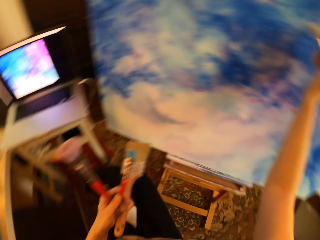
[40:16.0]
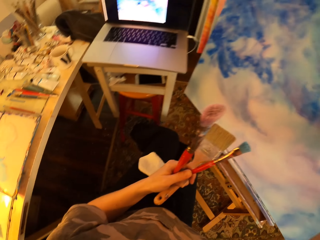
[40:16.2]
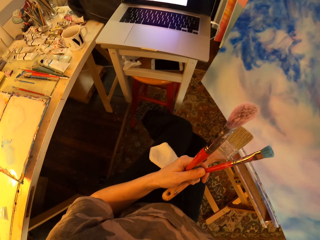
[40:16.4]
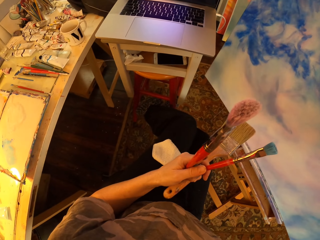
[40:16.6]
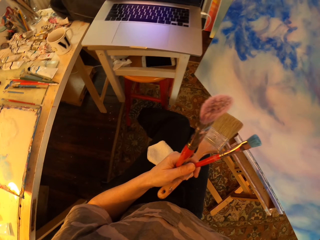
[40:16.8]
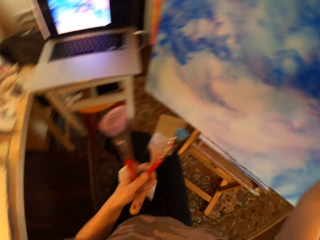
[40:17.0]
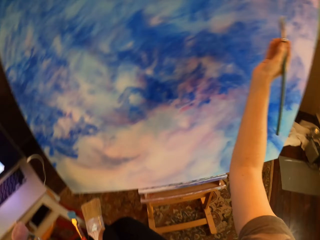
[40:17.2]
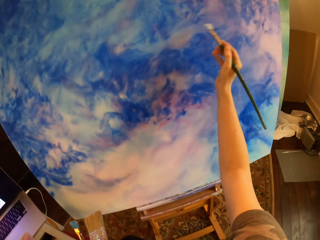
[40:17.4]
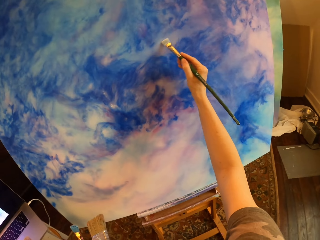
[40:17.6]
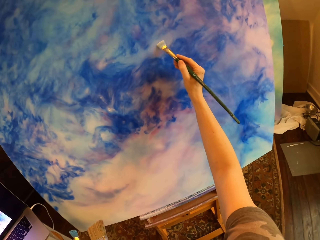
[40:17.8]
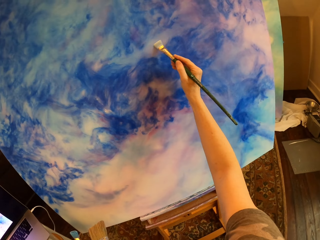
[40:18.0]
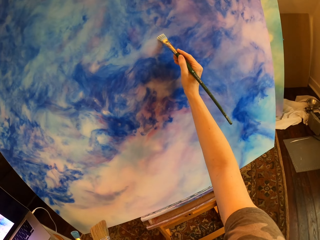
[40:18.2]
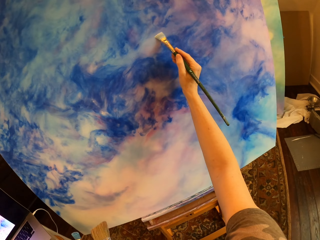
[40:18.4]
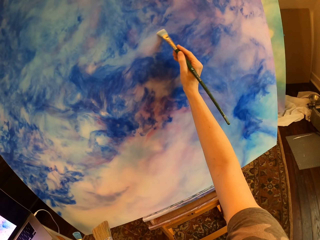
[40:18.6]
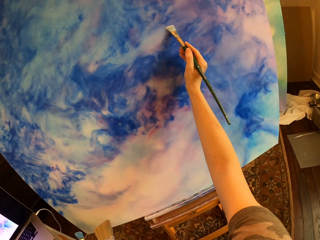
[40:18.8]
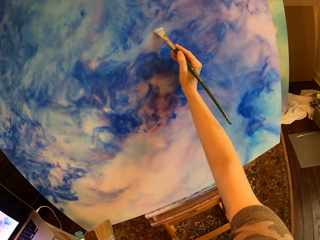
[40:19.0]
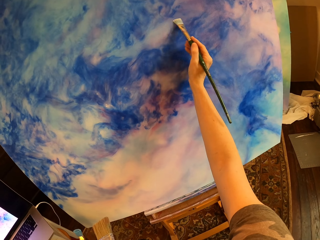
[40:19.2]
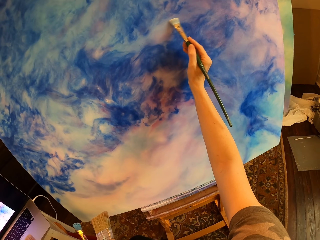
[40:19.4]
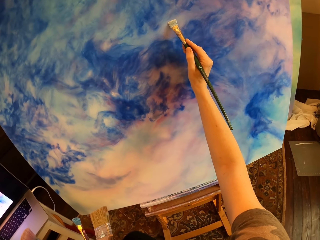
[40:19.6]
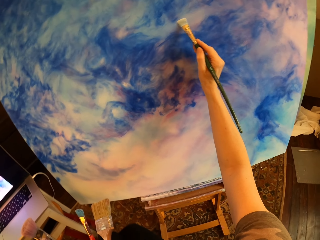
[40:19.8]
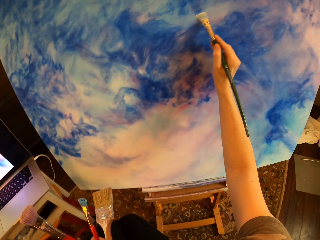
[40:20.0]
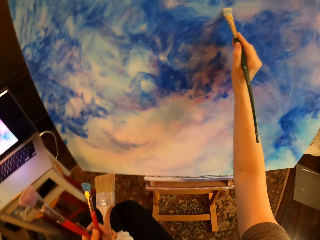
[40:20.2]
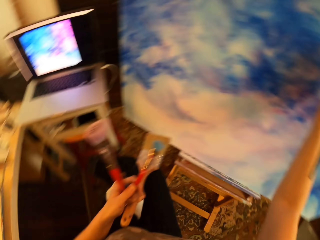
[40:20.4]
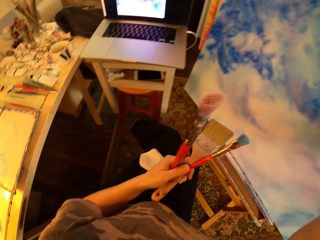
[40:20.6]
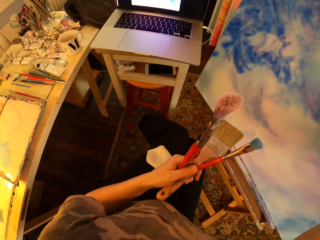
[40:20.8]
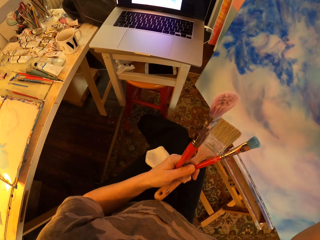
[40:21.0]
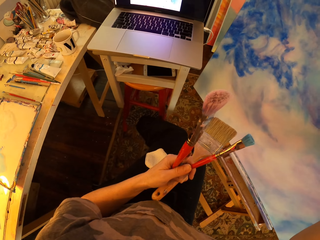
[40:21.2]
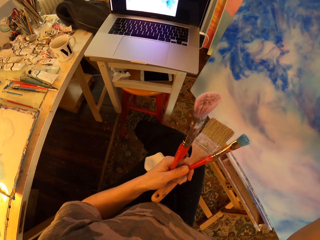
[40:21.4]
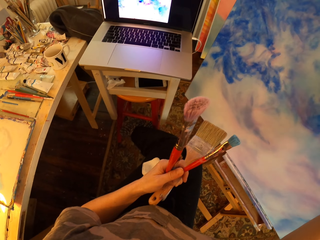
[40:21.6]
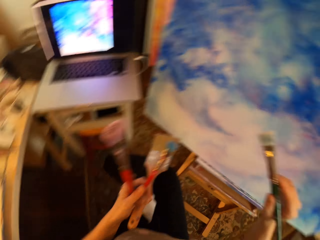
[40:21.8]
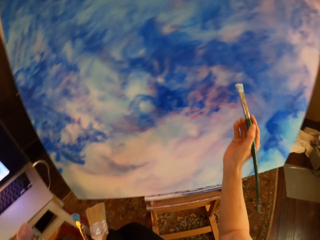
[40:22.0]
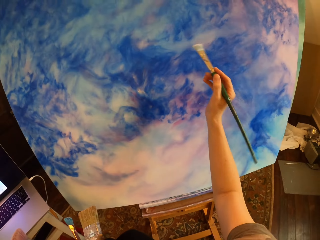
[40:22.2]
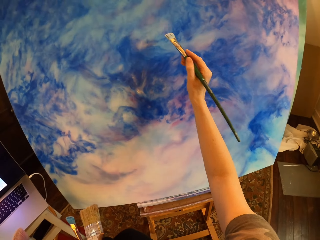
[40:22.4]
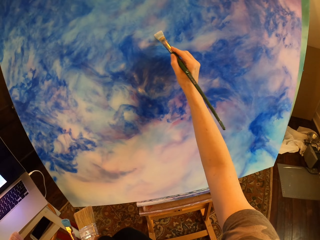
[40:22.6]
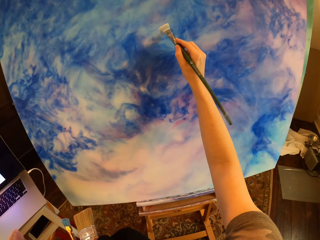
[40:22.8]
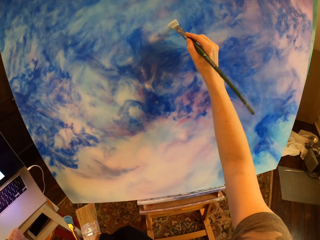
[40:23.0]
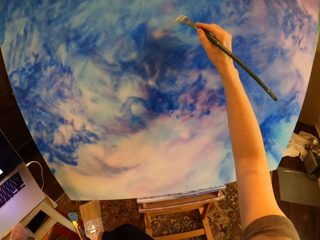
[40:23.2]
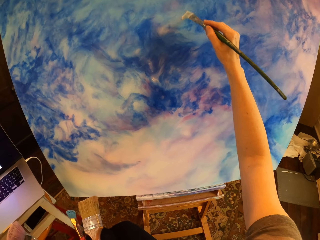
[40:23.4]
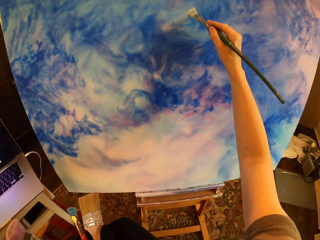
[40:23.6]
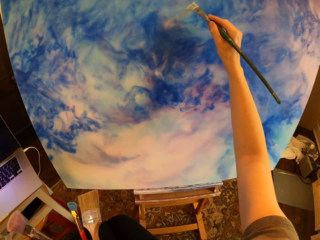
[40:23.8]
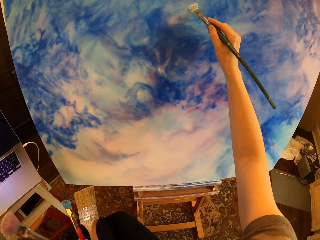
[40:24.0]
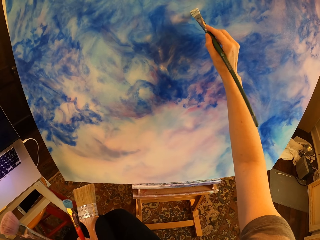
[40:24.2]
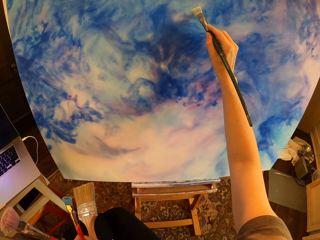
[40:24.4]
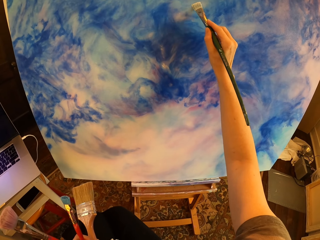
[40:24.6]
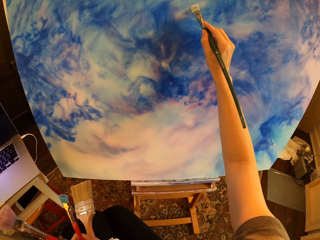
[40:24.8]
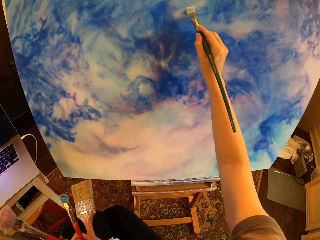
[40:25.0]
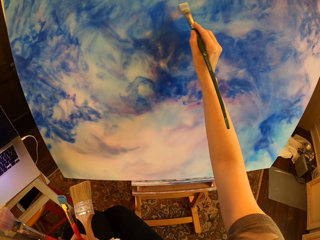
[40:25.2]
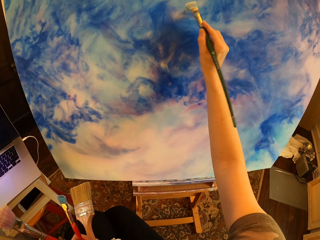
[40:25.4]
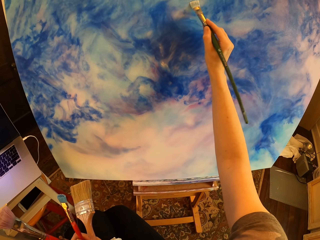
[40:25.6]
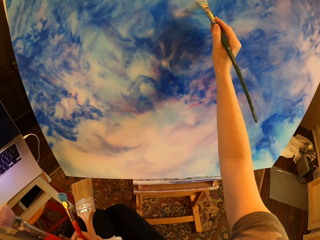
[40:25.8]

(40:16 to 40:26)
The camera wearer stares at the laptop and holds brushes. They paint the canvas with an art brush and hold the brushes. They paint on the palette. They stare at the laptop and hold the brushes. They paint the canvas with the art brush and hold the brushes. They paint on the palette.

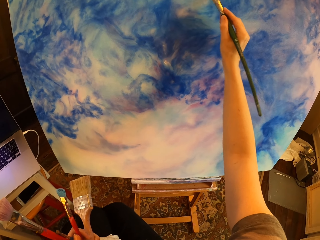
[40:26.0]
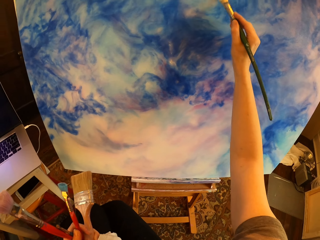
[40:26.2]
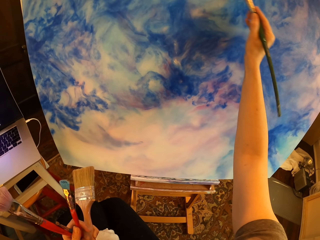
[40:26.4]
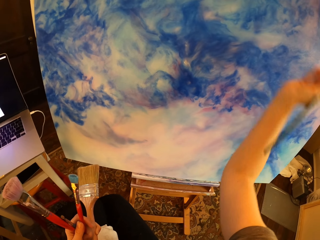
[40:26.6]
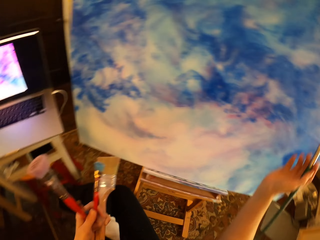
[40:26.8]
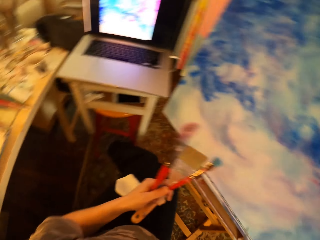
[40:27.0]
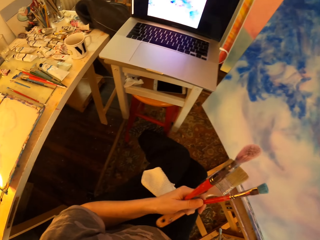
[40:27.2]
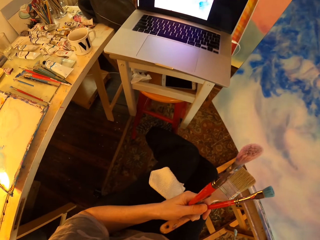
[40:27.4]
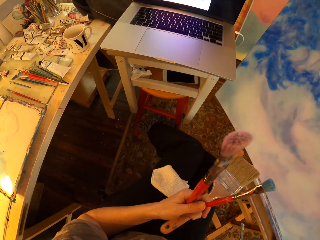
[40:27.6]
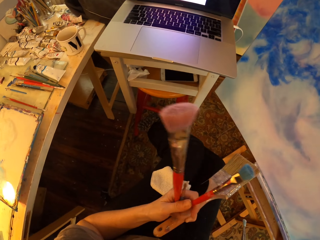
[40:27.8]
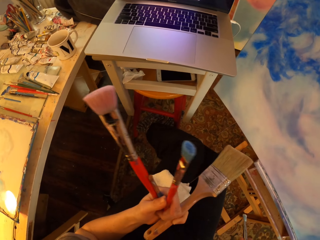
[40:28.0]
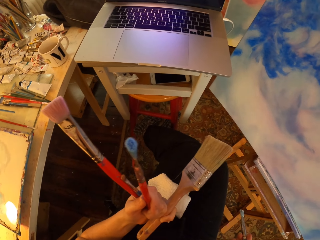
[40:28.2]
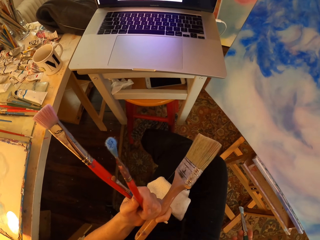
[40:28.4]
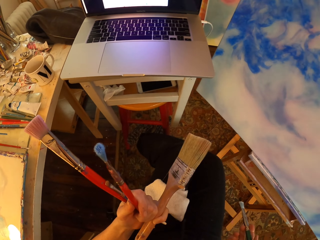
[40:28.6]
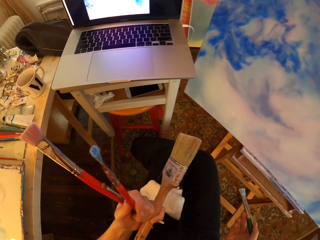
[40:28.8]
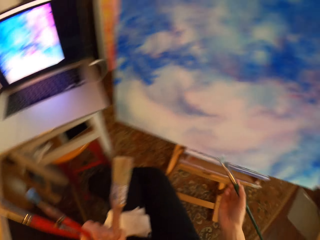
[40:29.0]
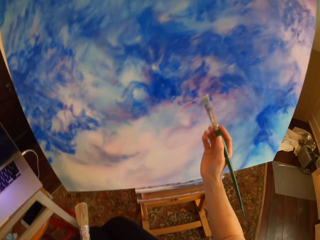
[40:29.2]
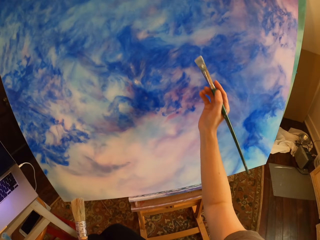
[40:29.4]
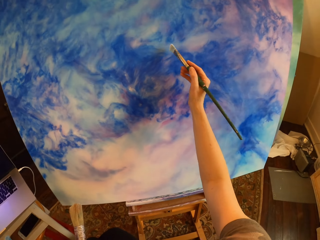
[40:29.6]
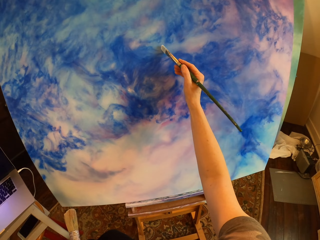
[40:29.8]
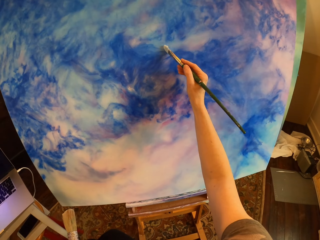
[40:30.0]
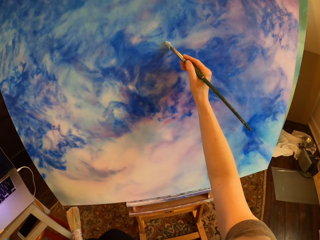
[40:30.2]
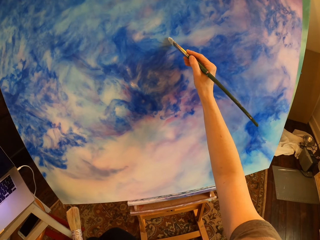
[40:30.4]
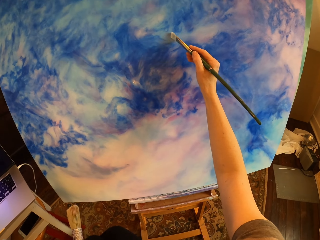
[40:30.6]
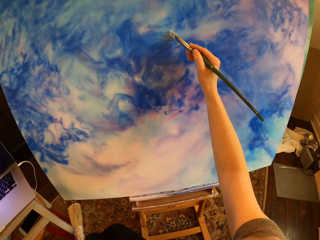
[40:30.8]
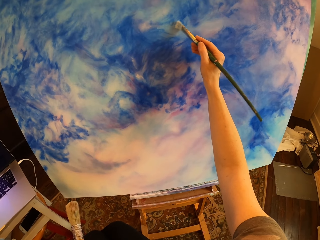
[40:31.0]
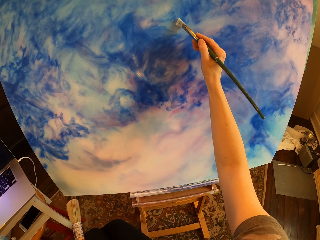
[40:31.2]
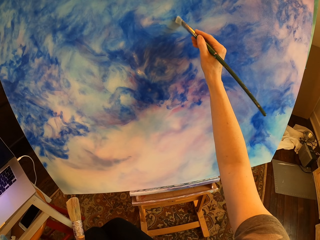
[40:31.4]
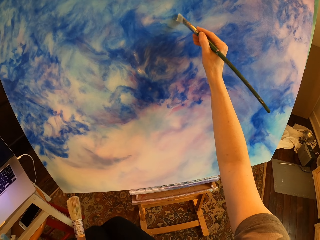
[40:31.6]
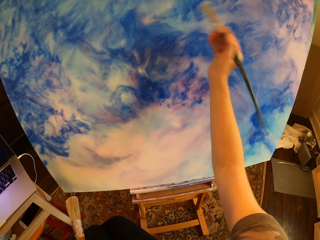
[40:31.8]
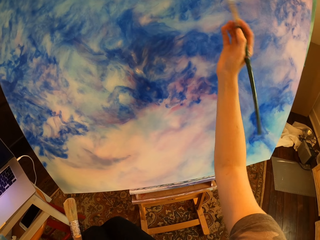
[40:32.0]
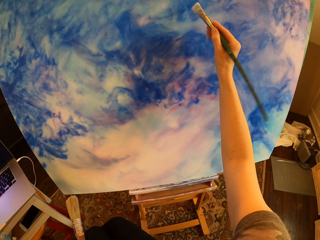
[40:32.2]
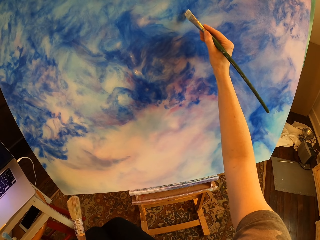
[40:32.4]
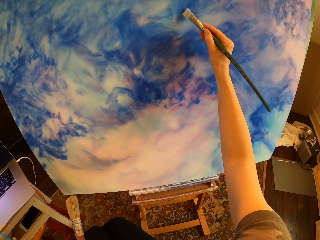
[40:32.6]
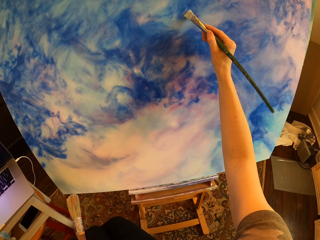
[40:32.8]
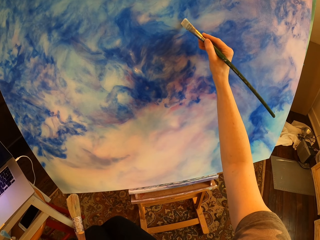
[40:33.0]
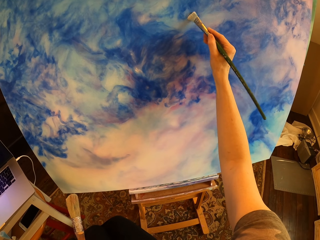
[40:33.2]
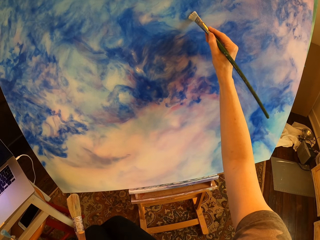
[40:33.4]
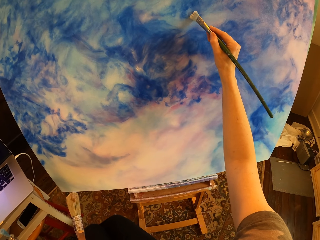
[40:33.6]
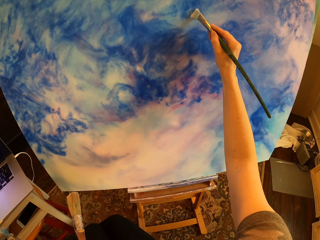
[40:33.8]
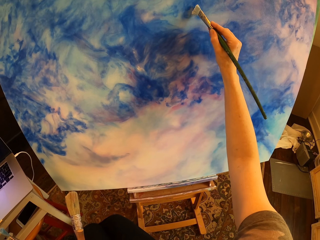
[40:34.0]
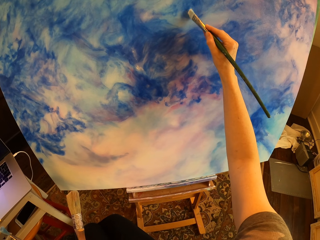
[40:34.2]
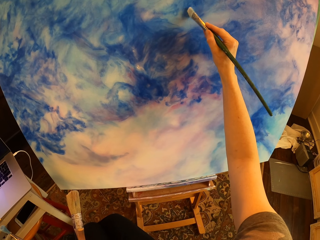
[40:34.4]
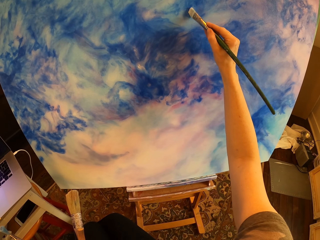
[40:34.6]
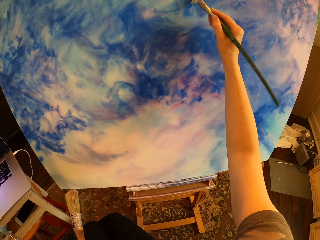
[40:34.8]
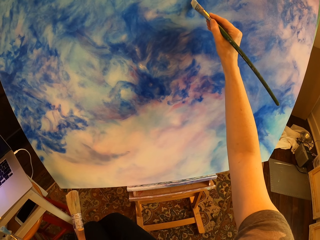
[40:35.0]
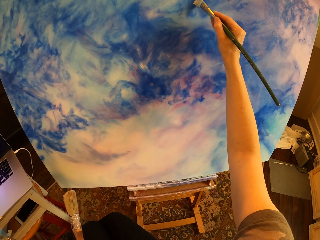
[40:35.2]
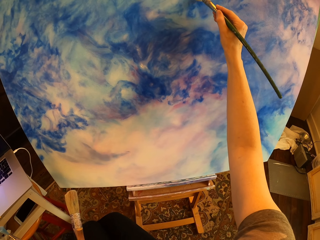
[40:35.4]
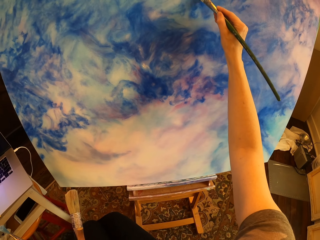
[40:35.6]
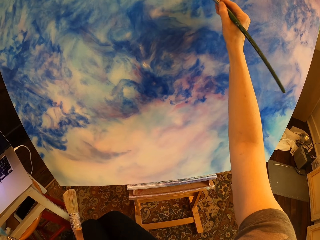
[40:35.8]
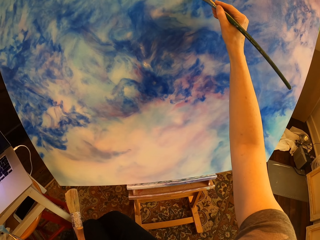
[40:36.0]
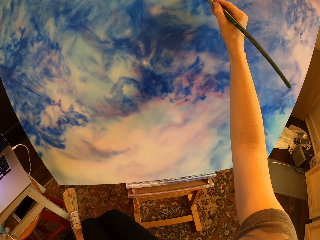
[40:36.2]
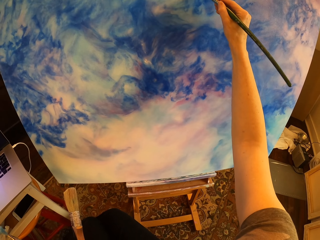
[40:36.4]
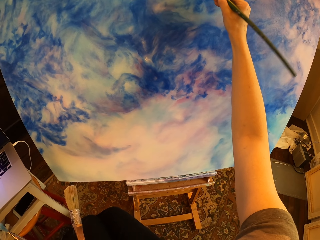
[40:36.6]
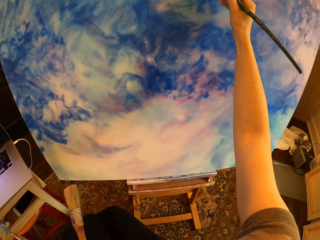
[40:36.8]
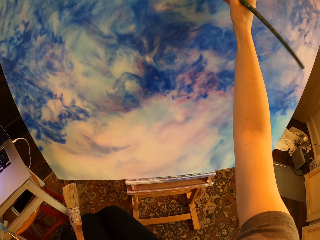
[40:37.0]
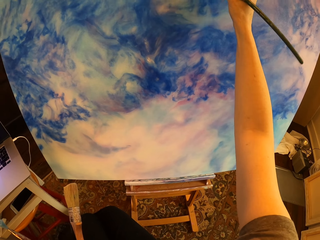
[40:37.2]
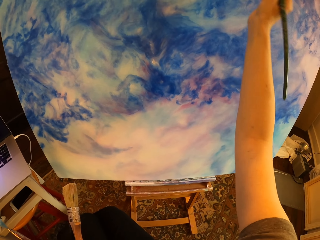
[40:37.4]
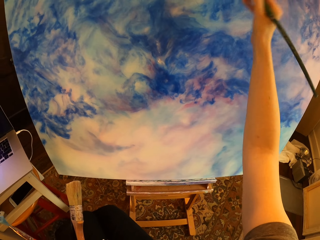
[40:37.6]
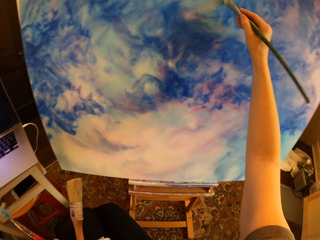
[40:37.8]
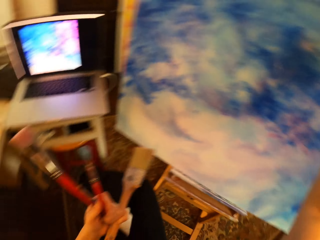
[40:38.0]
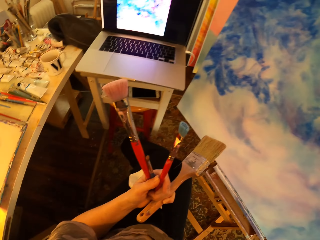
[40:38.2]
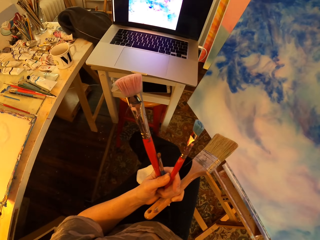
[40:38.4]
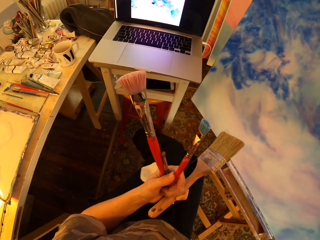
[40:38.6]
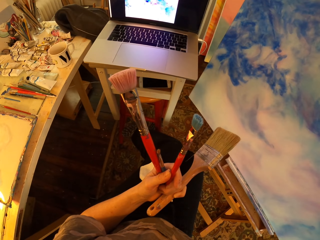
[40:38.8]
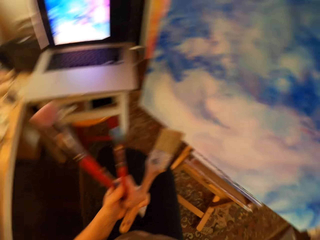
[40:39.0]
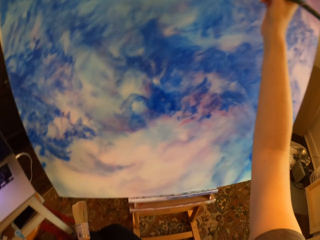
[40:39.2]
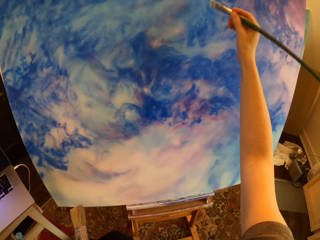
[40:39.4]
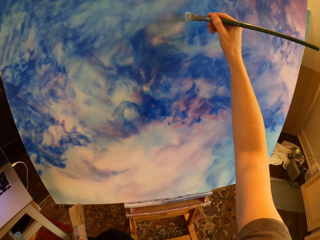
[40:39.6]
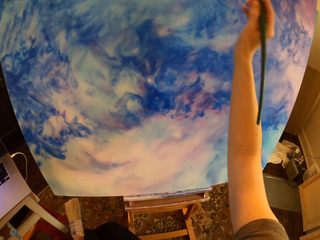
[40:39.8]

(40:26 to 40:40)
The camera wearer stares at the laptop and holds brushes. They paint the canvas with an art brush and hold the brushes. They paint on the palette. They stare at the laptop and hold the brushes.
